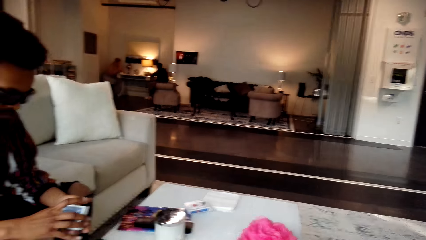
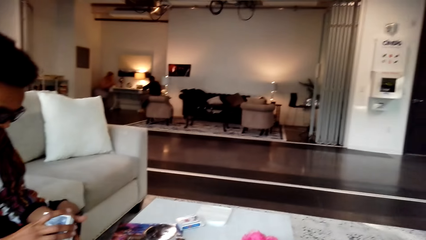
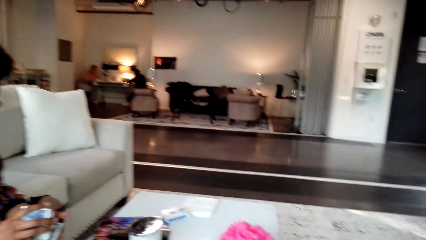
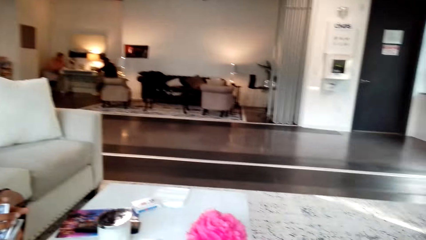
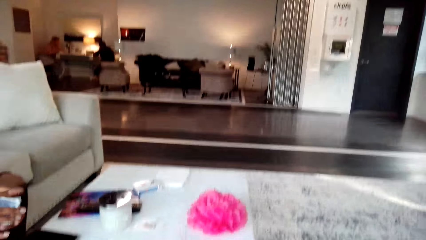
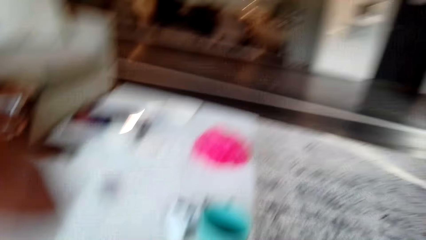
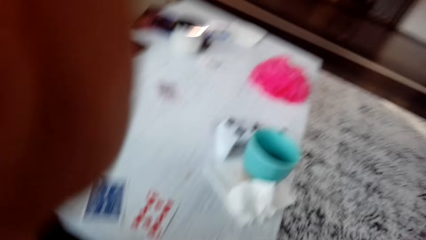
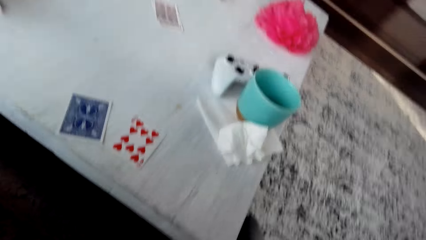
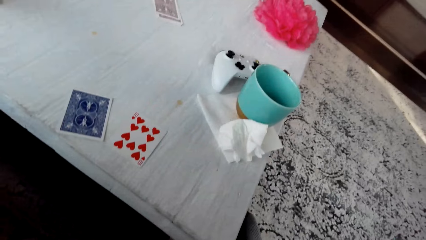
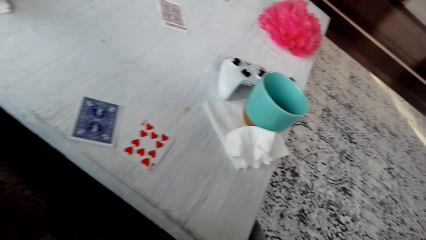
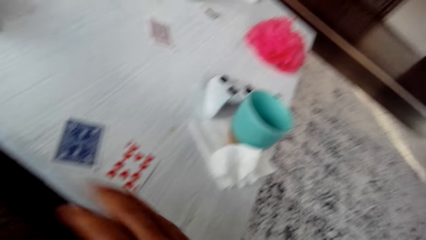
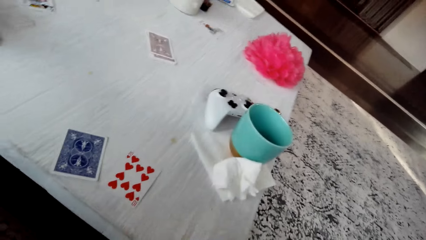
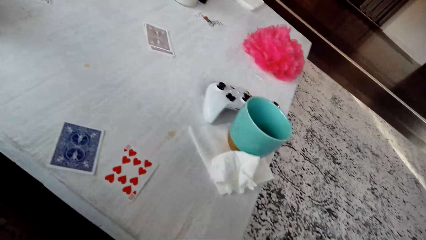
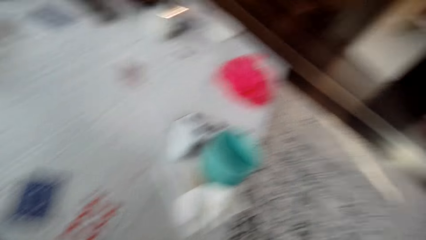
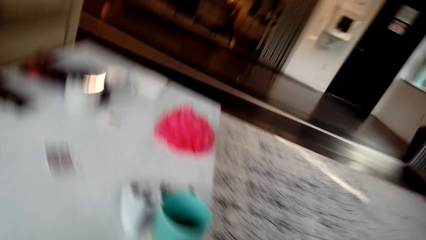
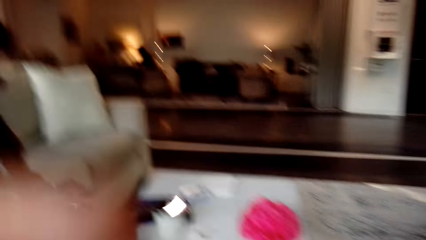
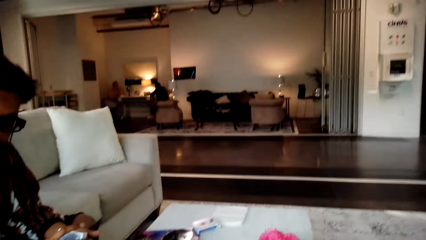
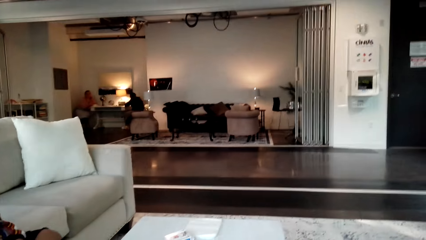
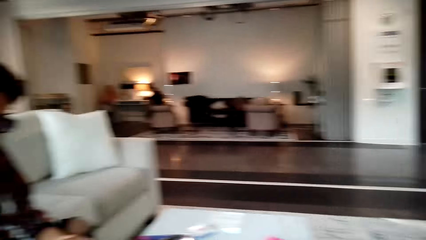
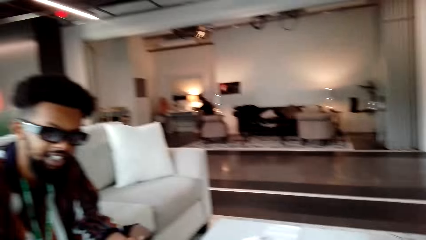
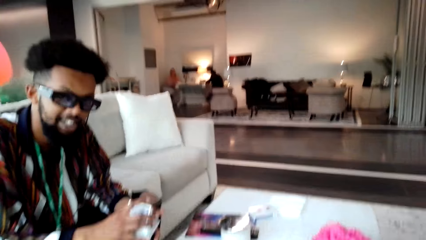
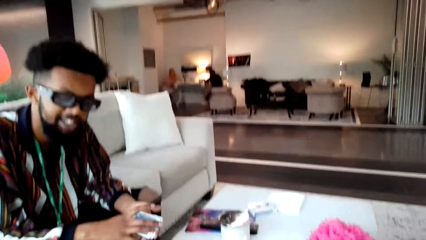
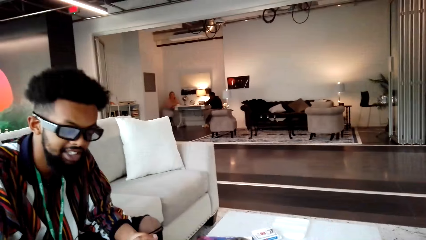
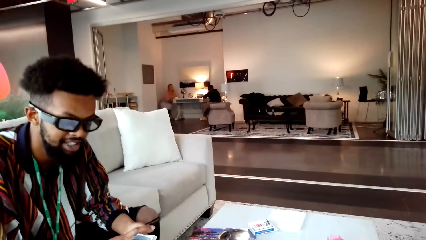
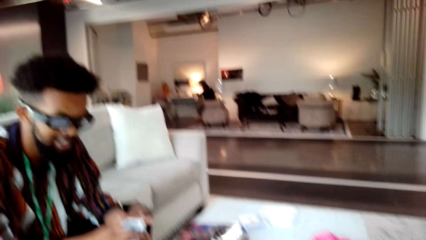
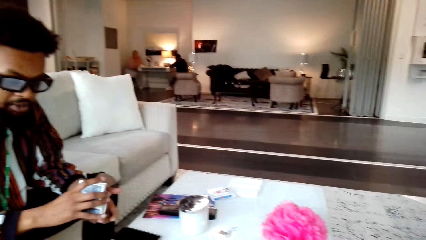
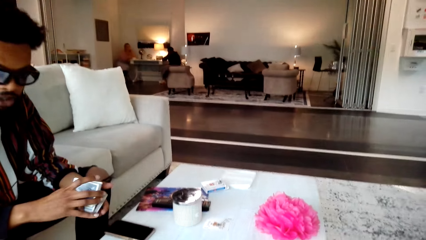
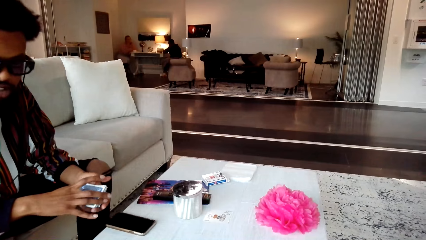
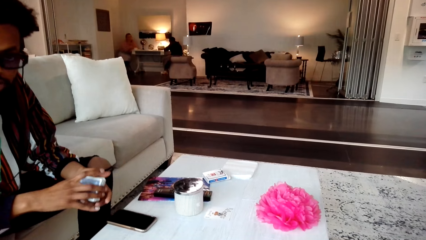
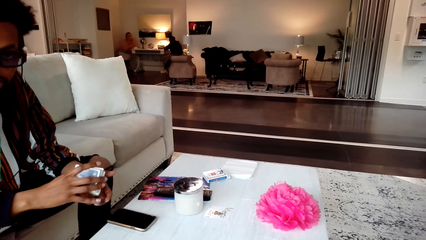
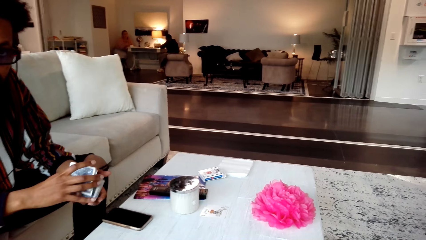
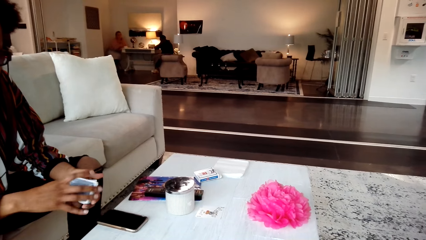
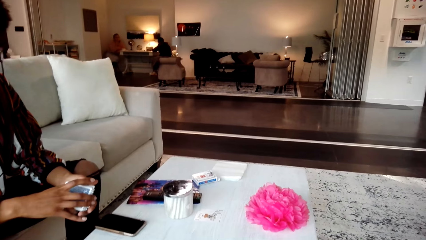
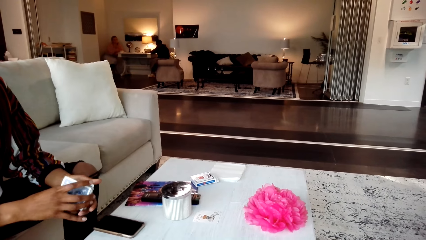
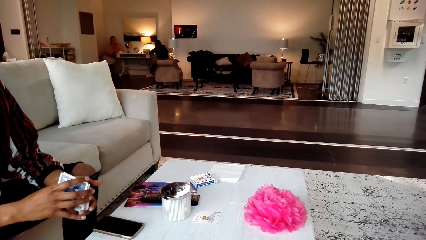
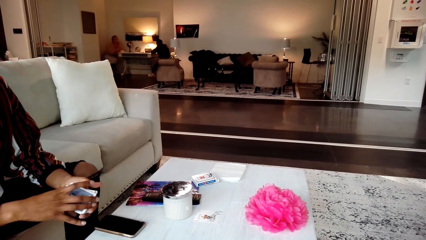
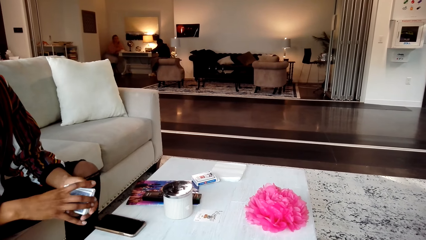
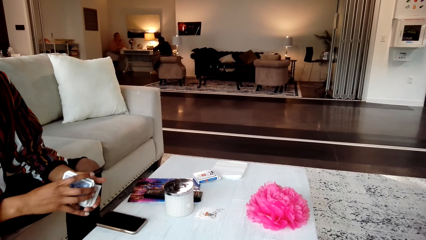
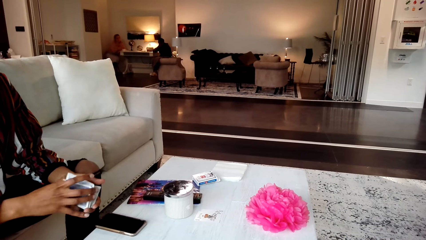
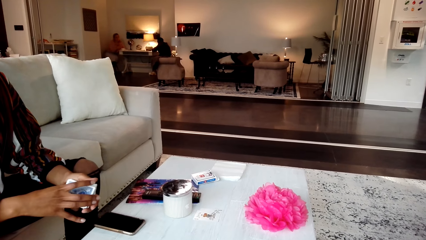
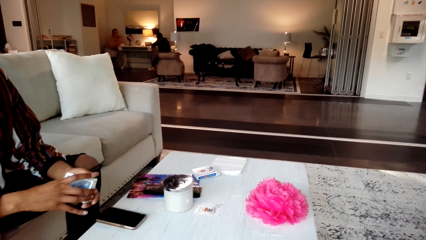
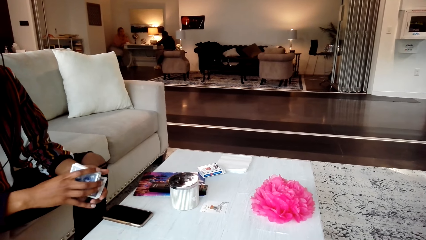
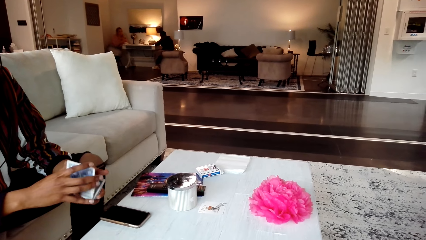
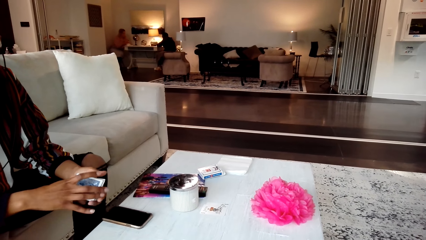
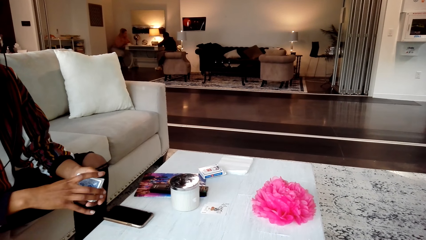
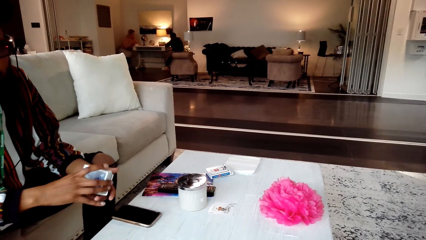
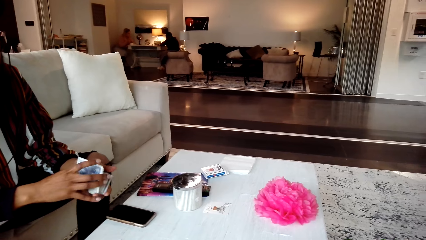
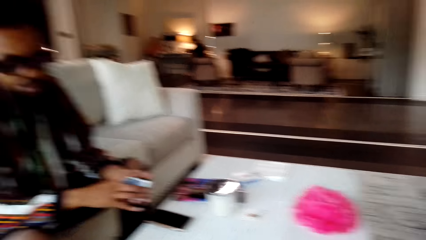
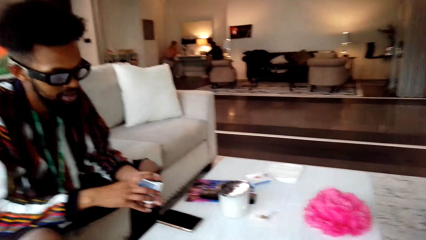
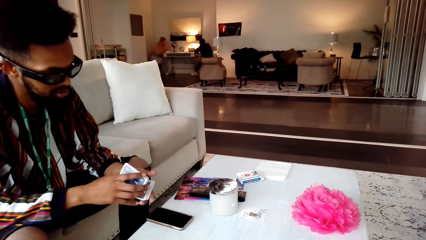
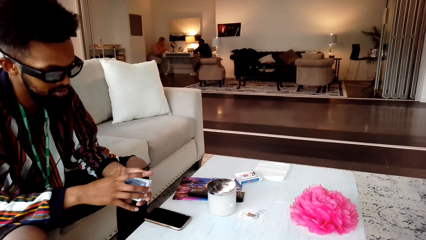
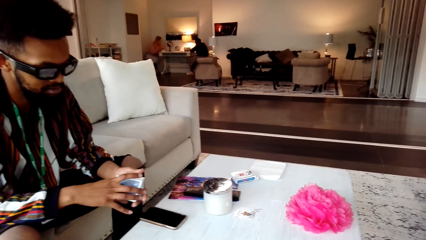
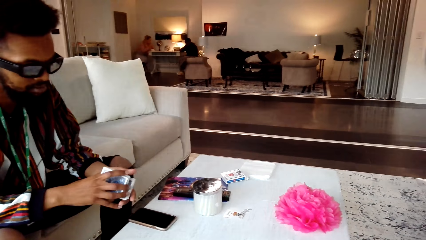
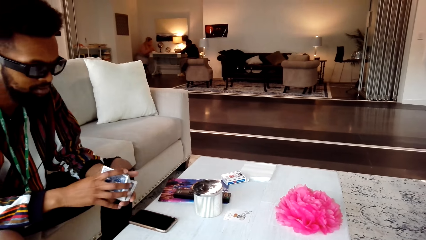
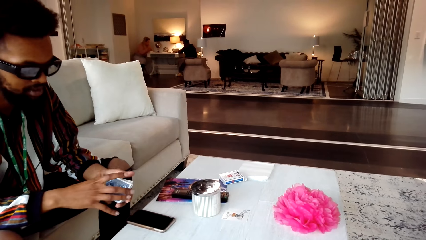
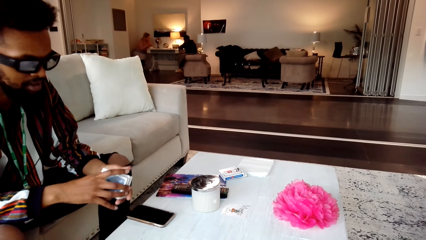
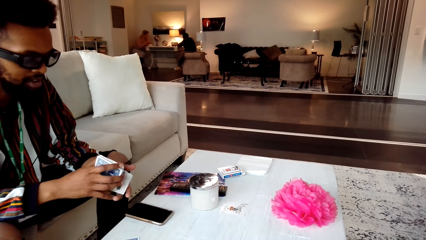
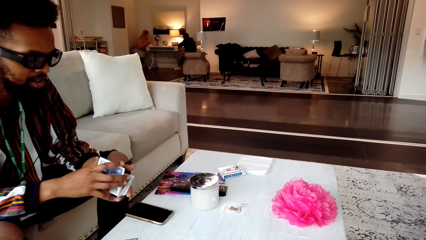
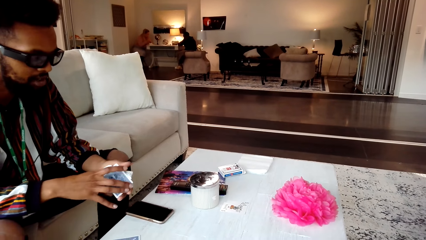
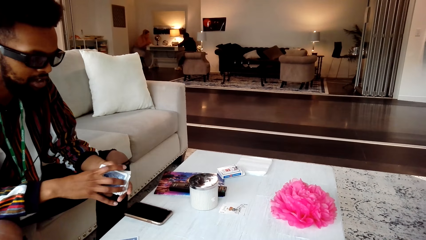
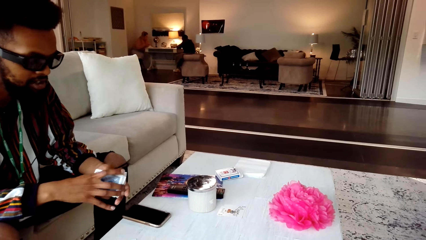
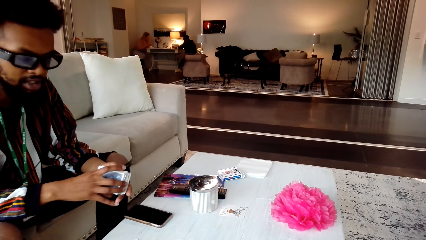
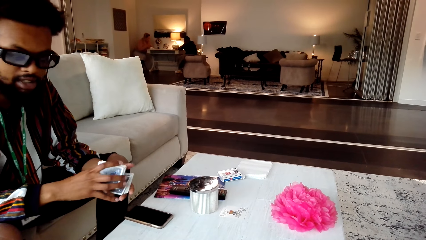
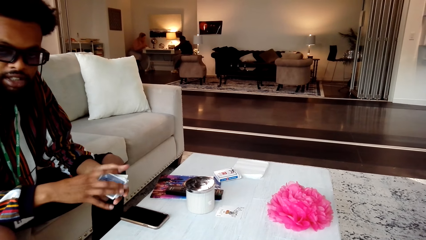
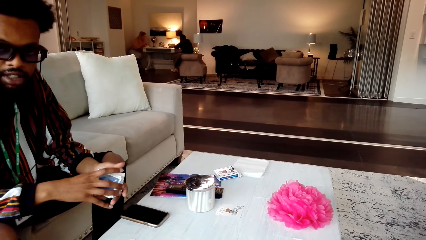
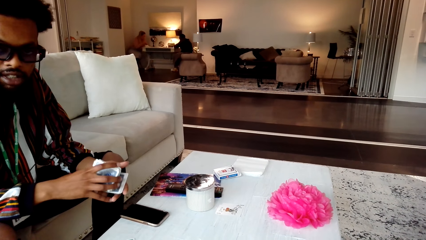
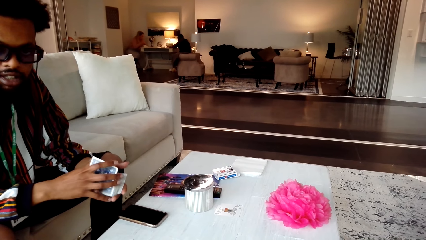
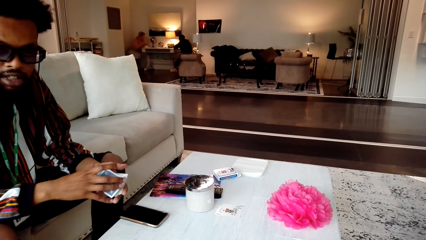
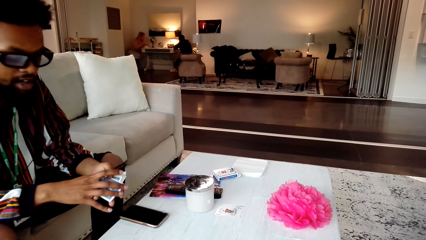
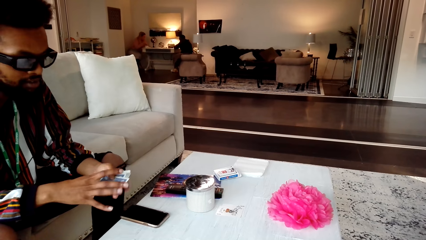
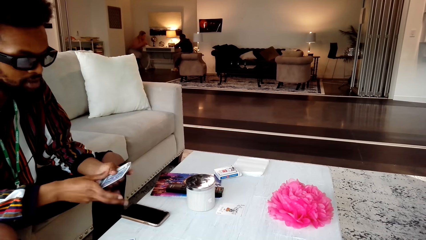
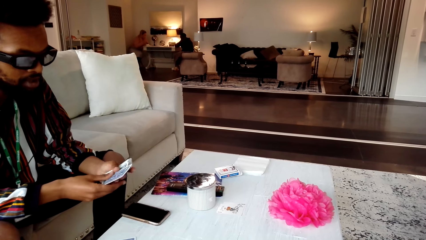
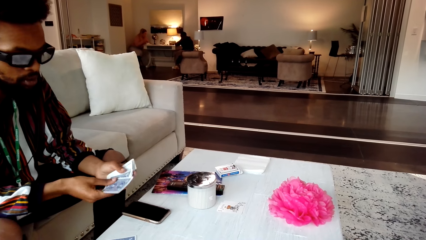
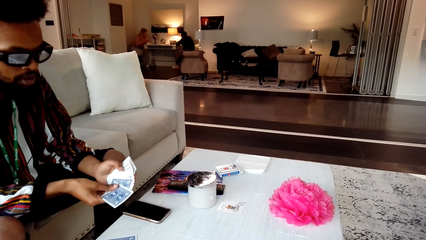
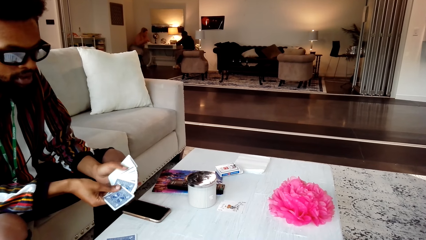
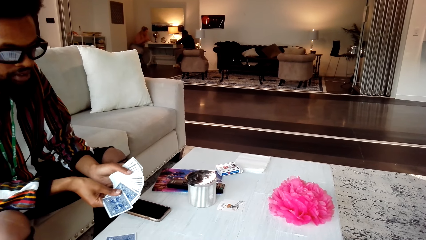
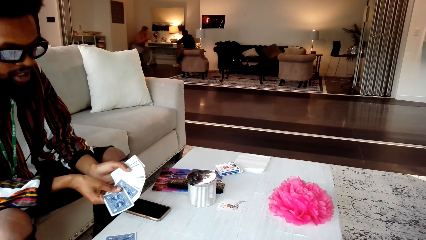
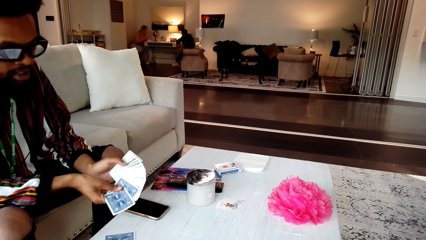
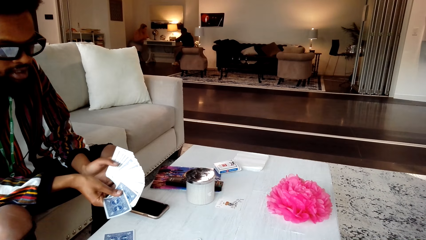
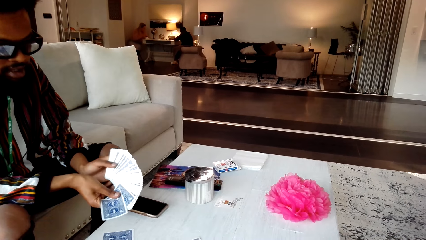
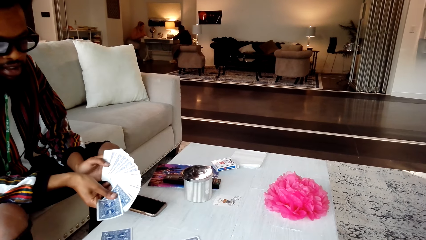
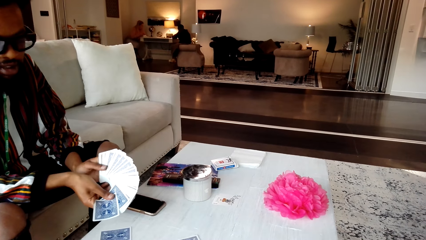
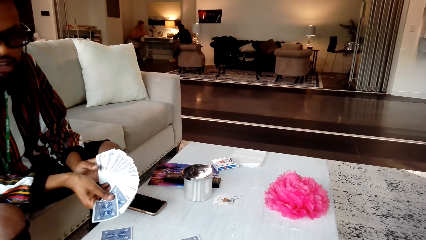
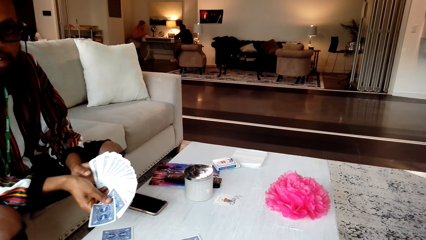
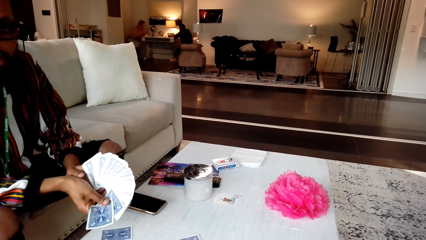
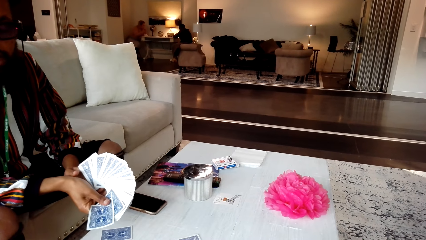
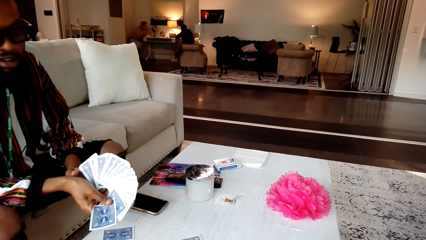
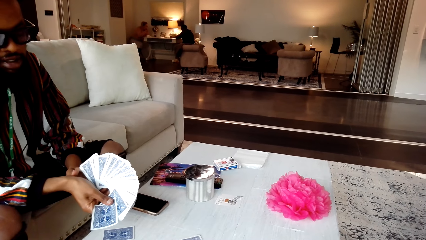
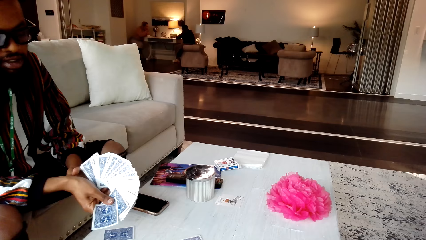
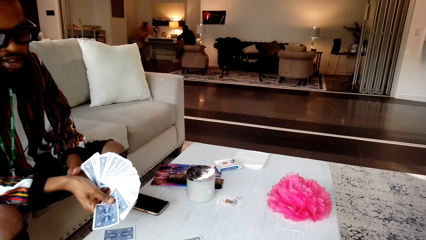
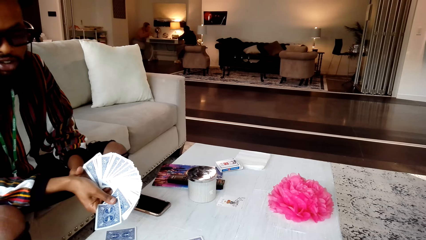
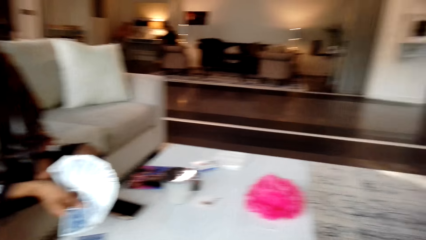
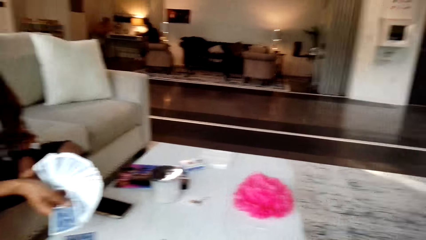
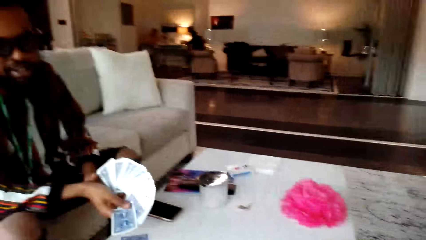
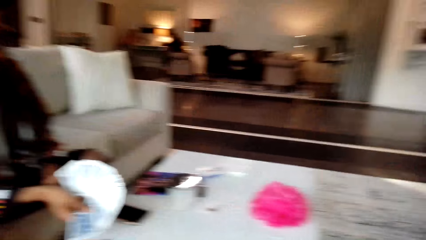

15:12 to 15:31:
The camera wearer converses with a man. They look around the room. The man shuffles cards. The man responds to the camera wearer. The man shuffles cards.
